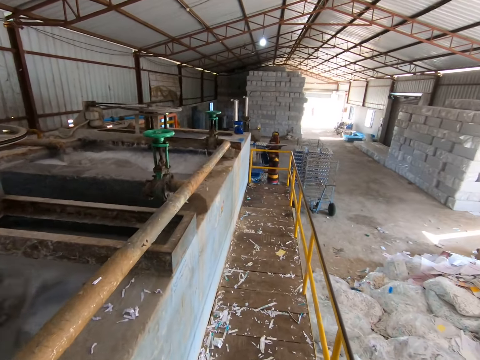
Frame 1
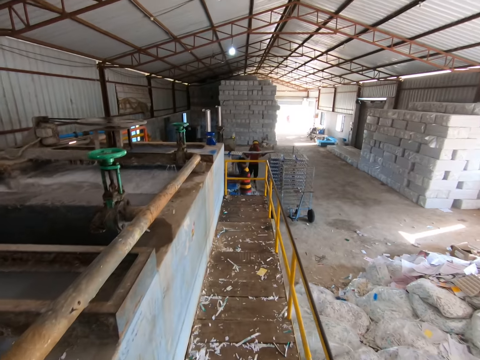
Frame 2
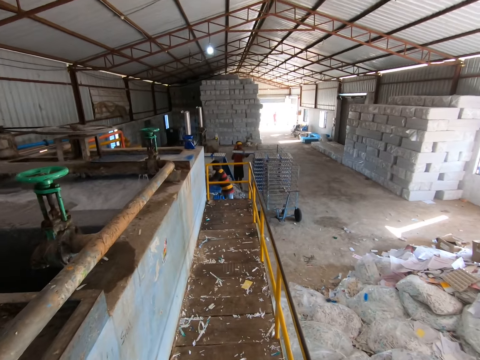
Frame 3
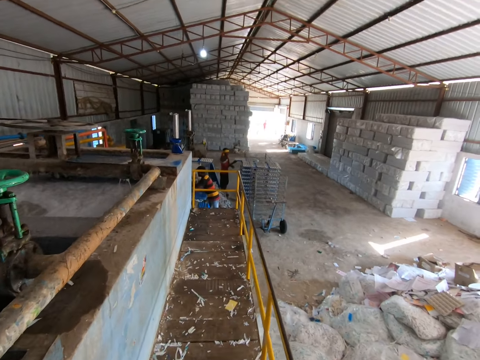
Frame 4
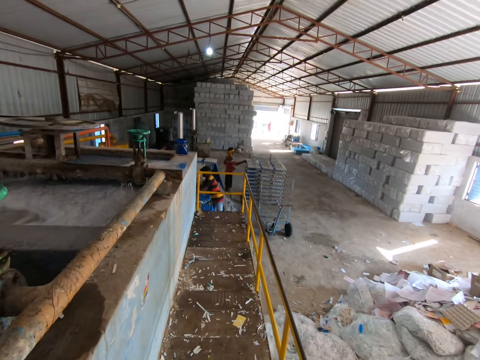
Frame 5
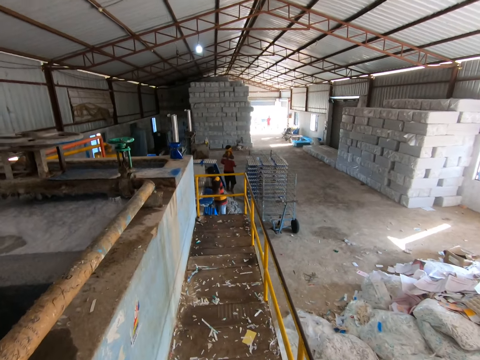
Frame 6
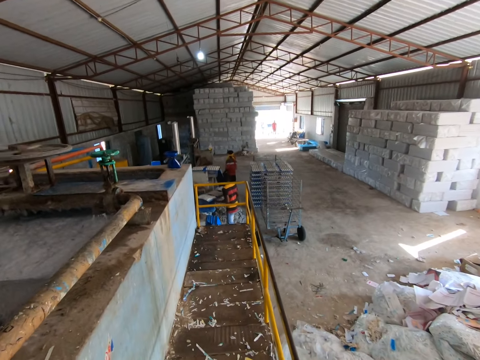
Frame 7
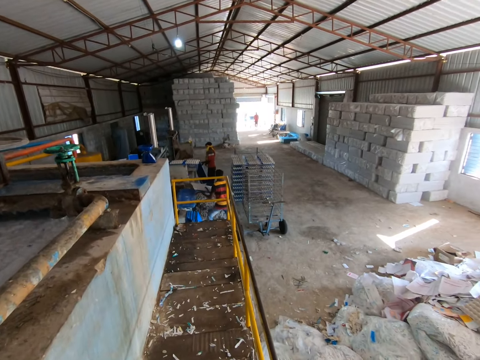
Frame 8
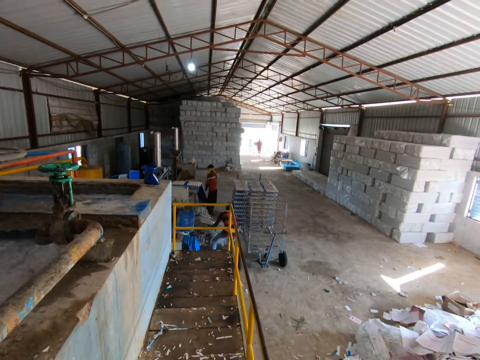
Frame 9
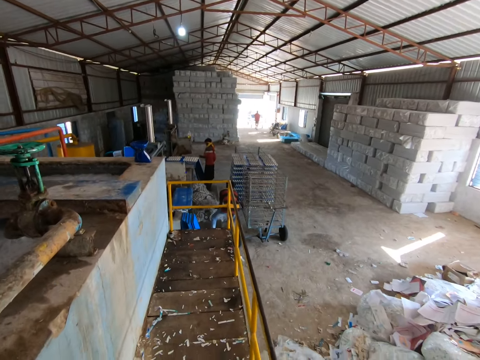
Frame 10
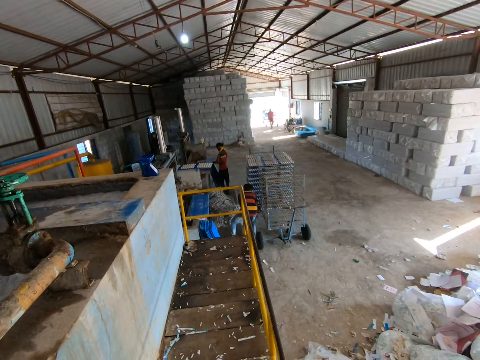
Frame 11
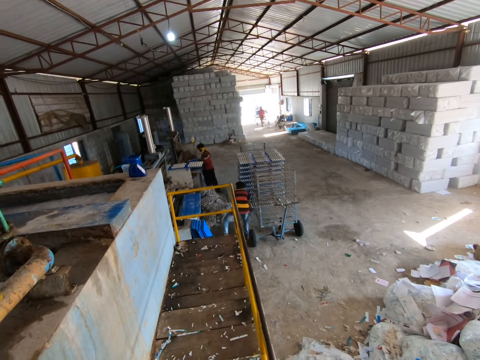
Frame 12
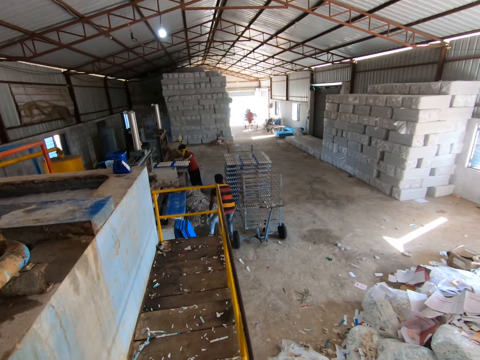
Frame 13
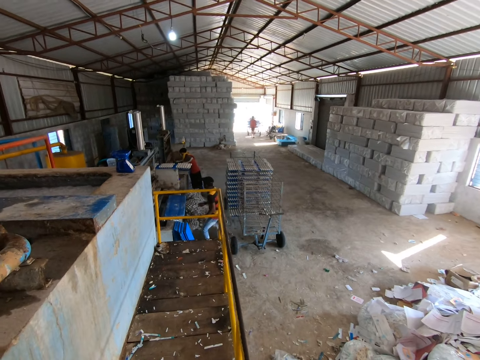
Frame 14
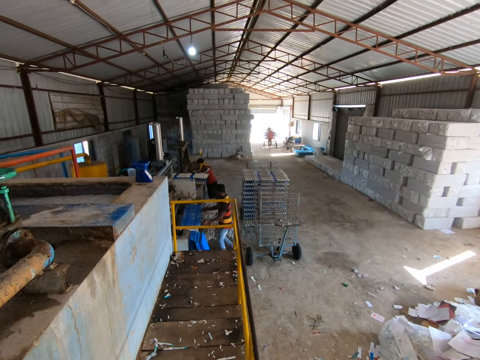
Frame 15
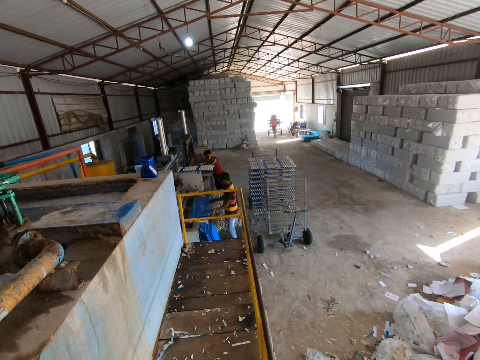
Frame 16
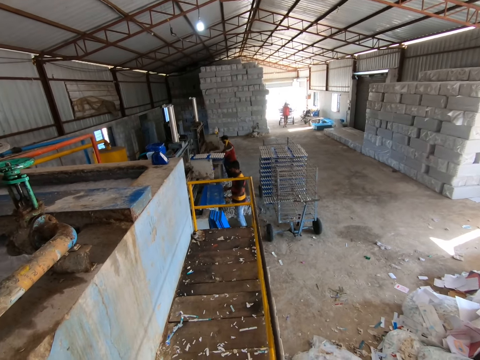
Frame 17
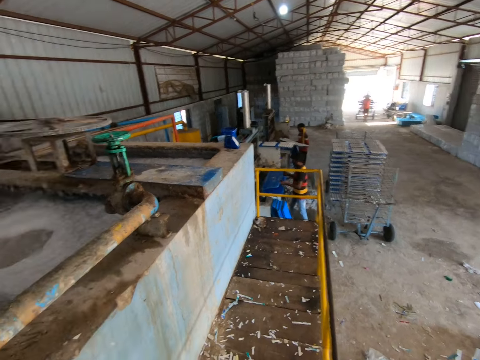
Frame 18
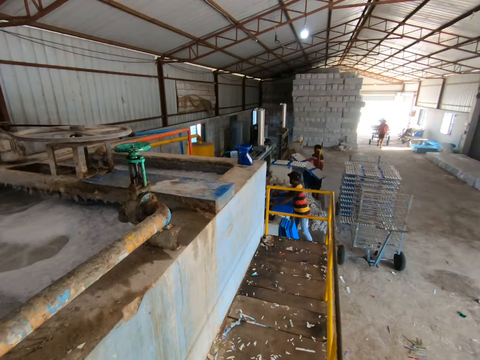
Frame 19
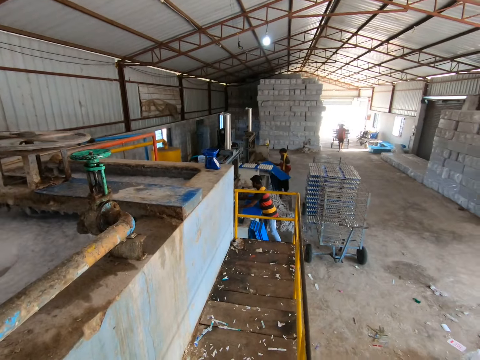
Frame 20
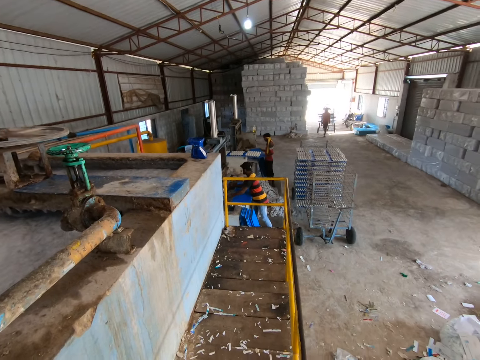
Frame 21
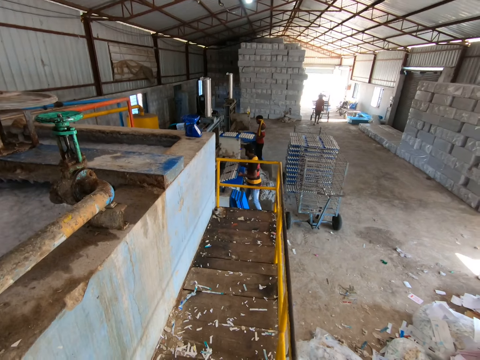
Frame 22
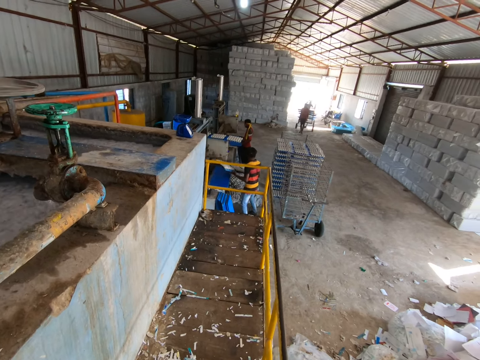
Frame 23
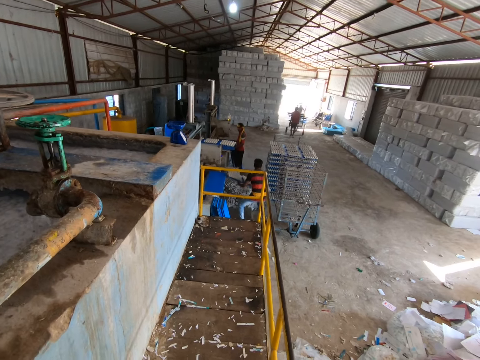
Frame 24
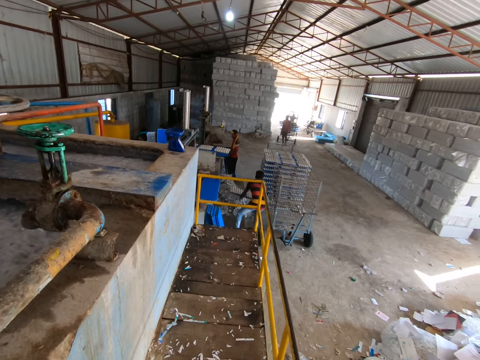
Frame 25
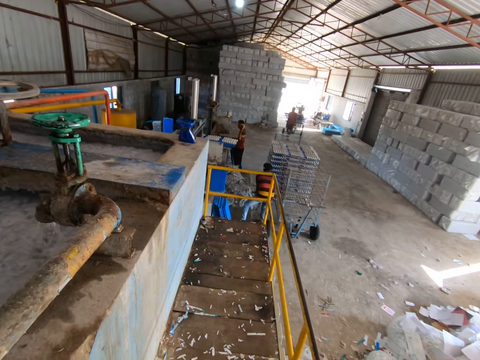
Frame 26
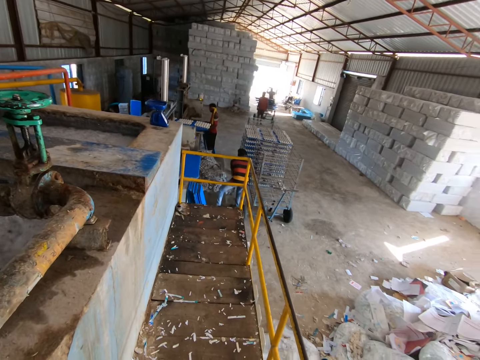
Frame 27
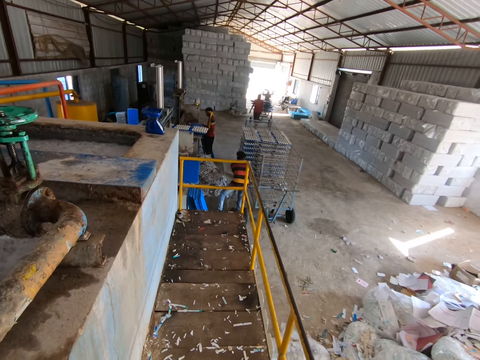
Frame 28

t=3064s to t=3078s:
A man inserts a board in a trolley. He puts the board in the egg crate making machine or recycle machine with both hands. He picks the board and inserts the board in the recycle machine. He puts the board with the egg crates in the shelf with both hands.

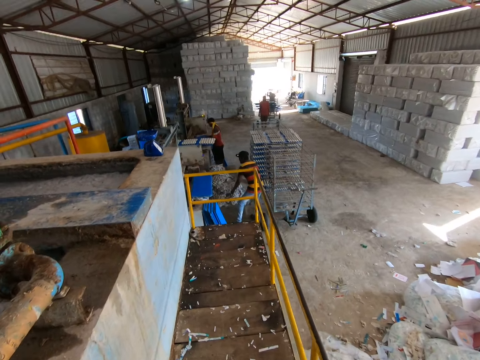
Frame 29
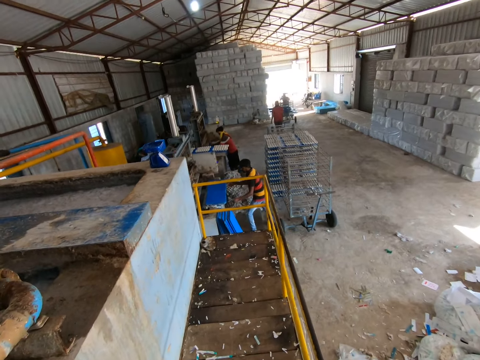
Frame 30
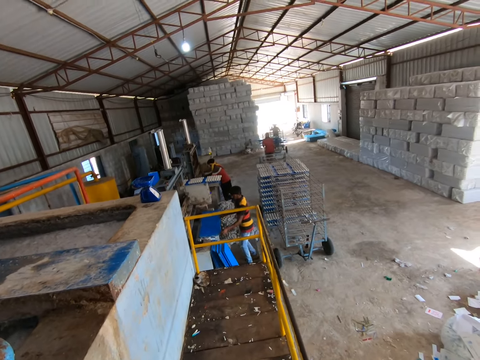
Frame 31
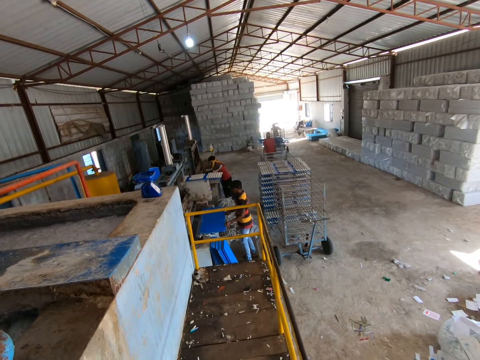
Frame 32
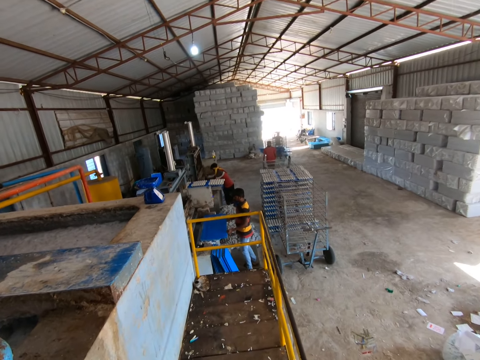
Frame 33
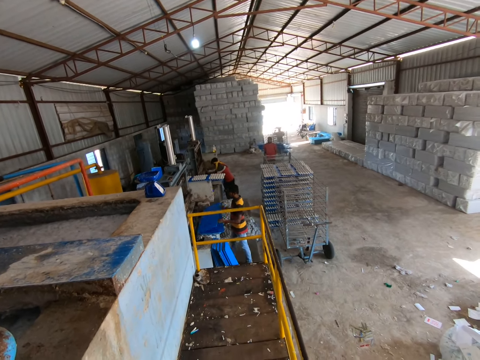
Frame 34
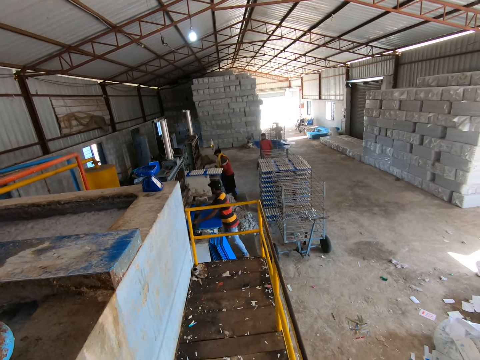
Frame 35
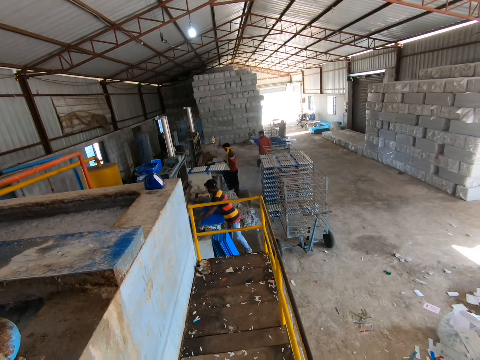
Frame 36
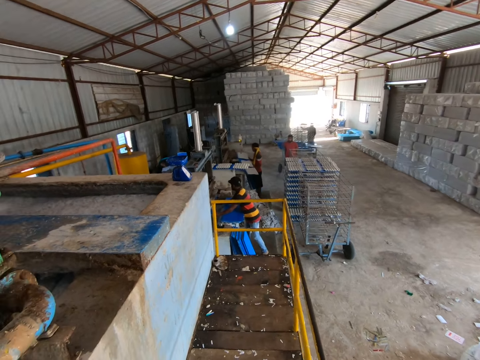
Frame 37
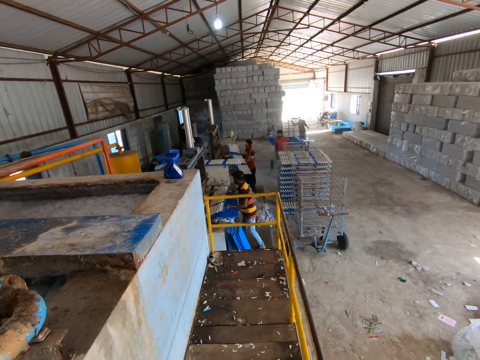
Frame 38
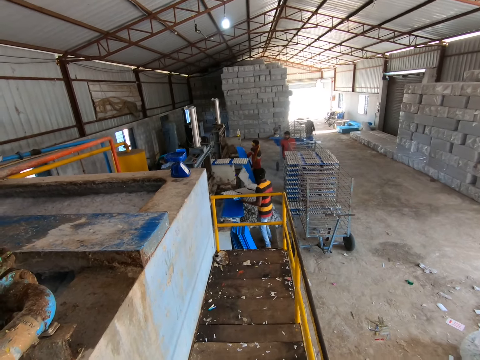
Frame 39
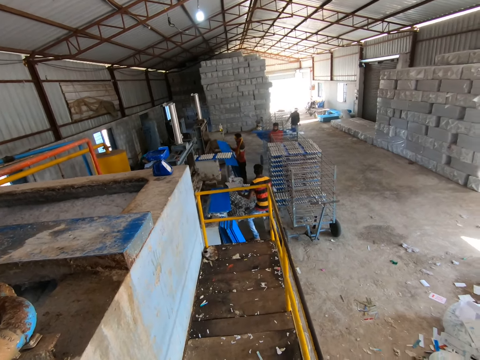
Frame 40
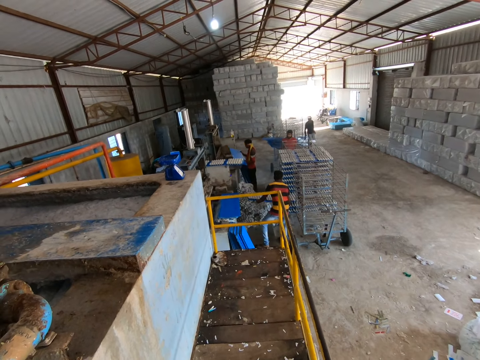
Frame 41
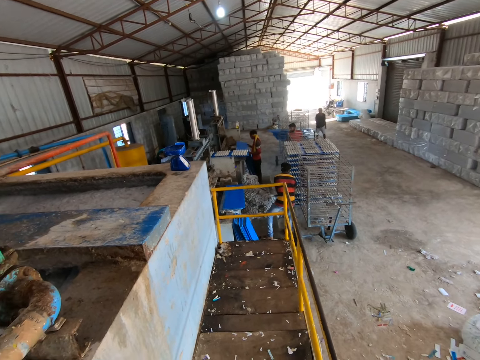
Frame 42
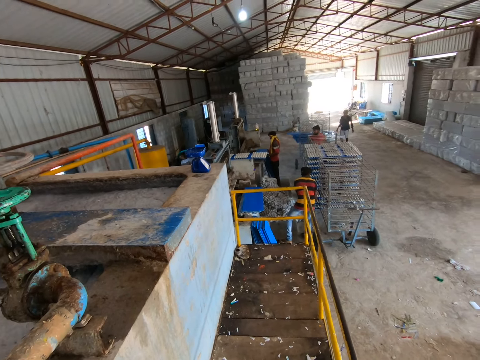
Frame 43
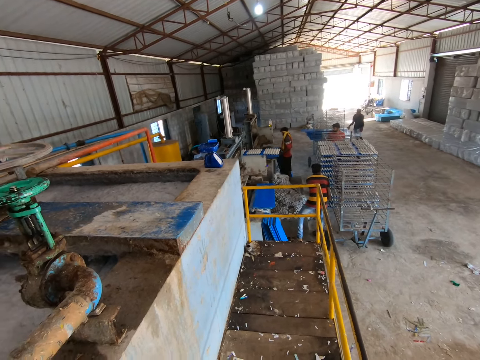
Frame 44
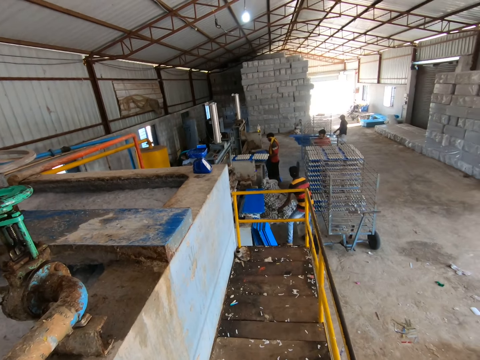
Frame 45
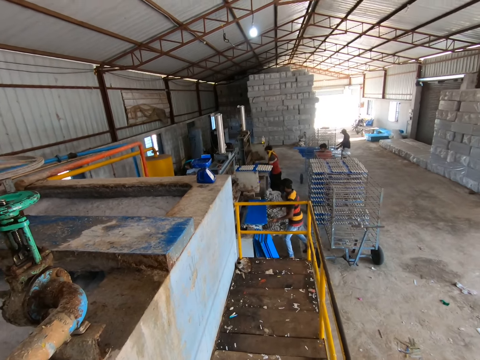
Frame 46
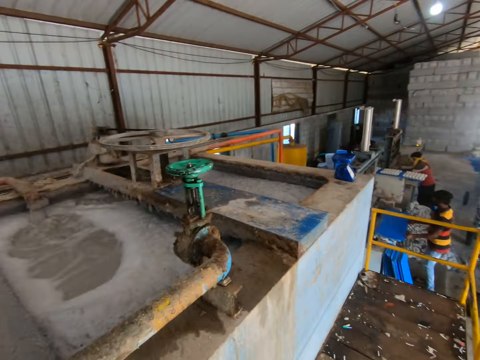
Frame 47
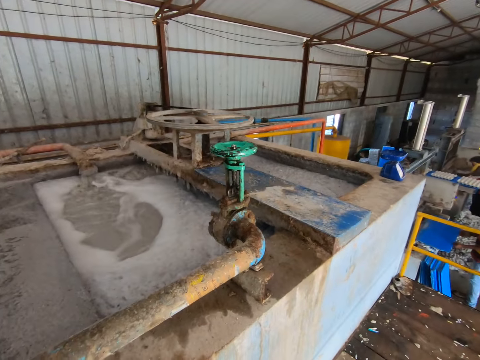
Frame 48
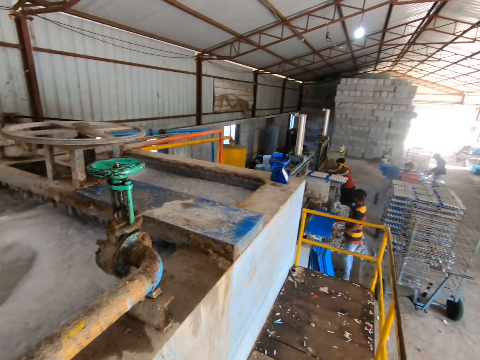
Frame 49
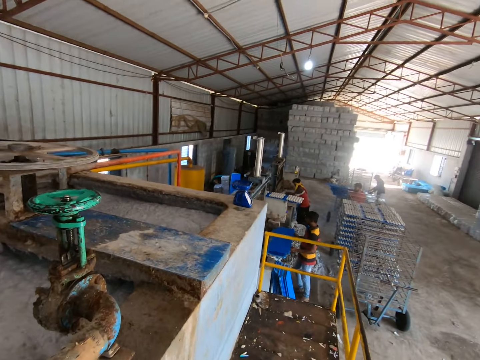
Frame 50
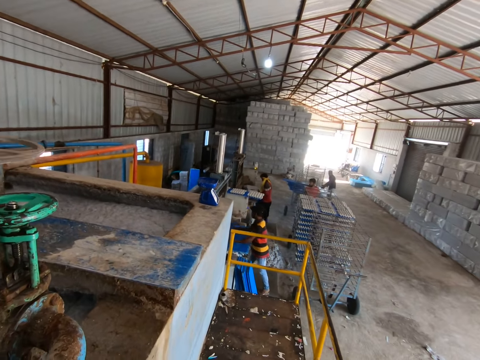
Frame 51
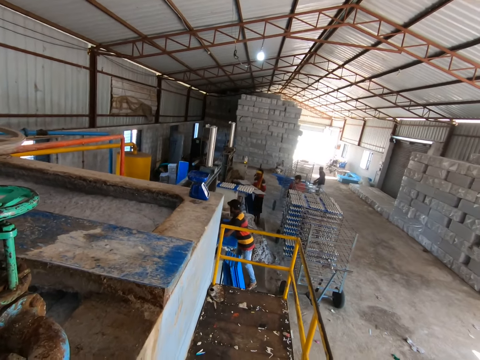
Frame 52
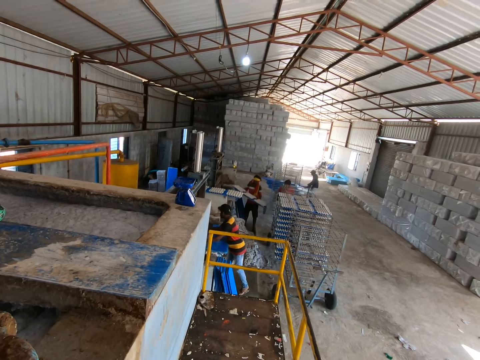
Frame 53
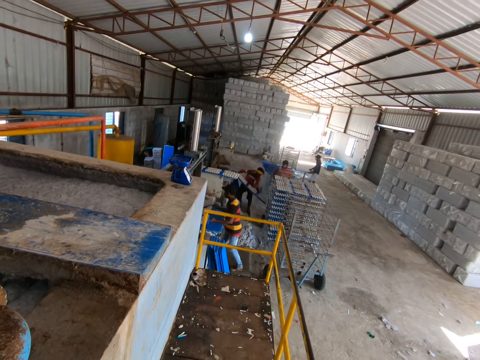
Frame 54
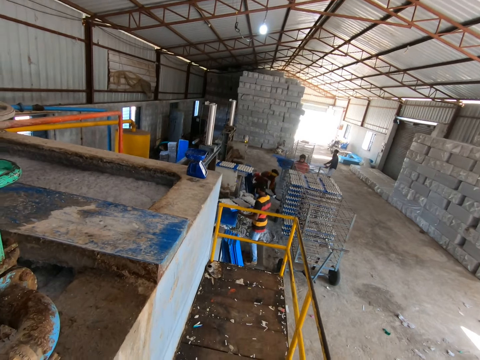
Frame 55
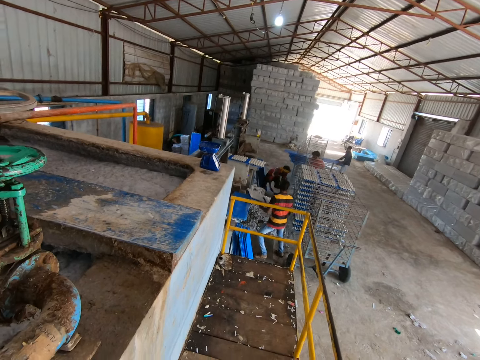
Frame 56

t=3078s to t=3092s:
The man puts the board in the egg crate making machine with both hands. He picks the board. Another man tosses some egg crates onto the ground from the board in both hands. The first man inserts the board in a trolley. He picks the board.
